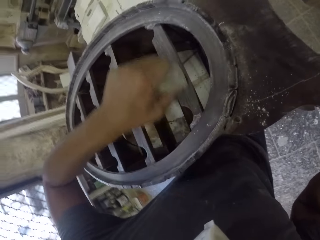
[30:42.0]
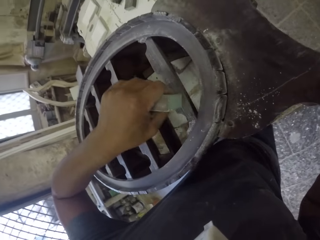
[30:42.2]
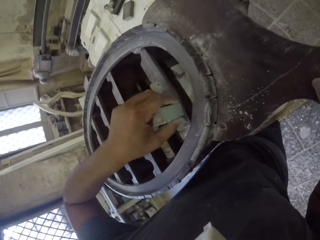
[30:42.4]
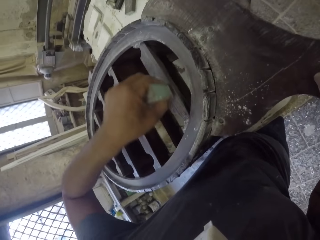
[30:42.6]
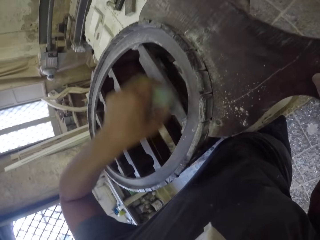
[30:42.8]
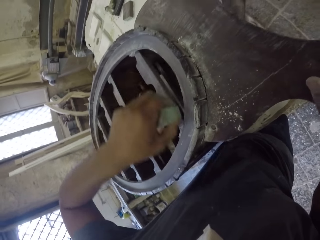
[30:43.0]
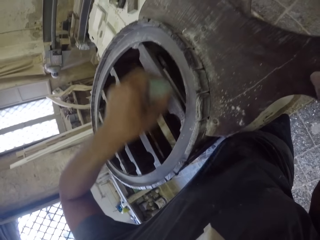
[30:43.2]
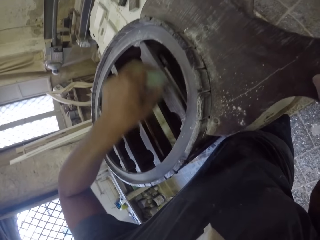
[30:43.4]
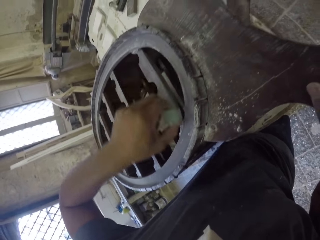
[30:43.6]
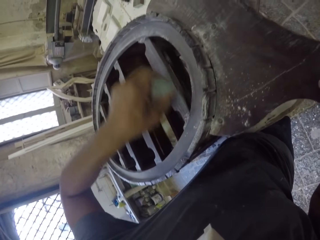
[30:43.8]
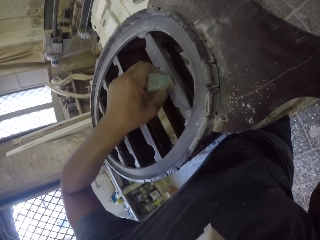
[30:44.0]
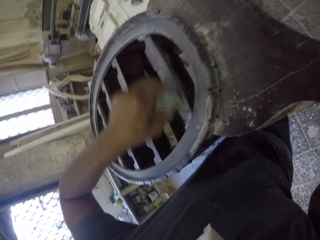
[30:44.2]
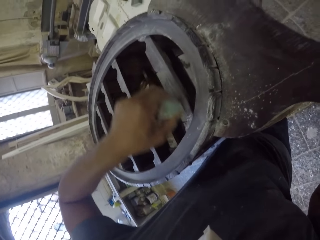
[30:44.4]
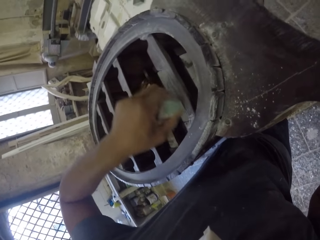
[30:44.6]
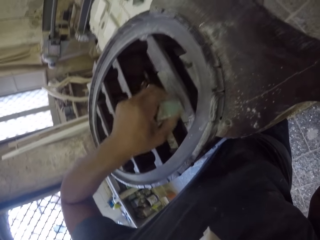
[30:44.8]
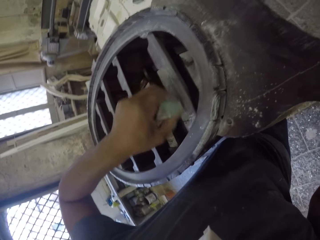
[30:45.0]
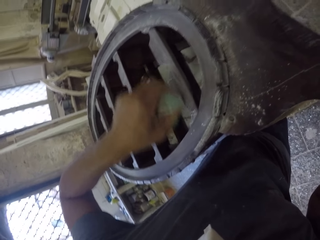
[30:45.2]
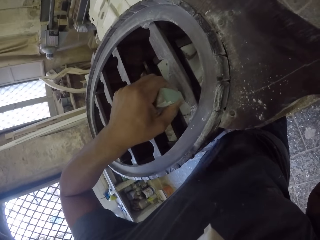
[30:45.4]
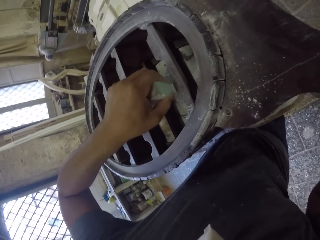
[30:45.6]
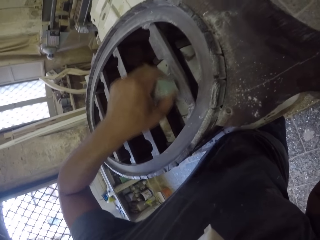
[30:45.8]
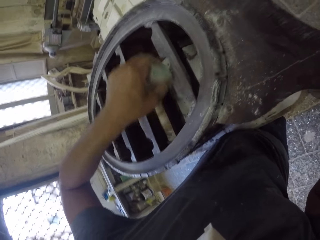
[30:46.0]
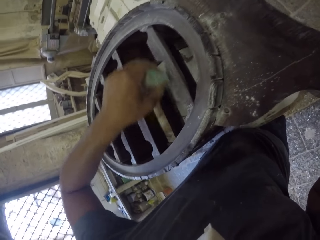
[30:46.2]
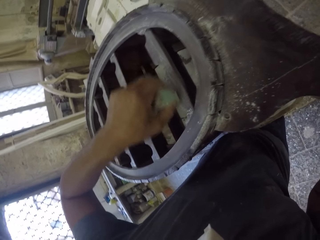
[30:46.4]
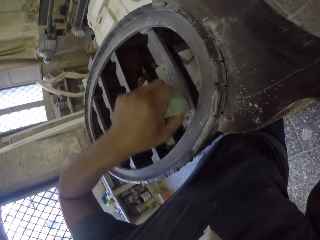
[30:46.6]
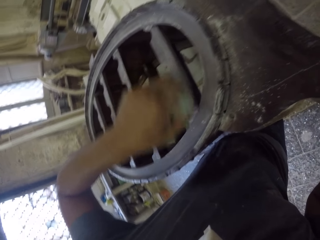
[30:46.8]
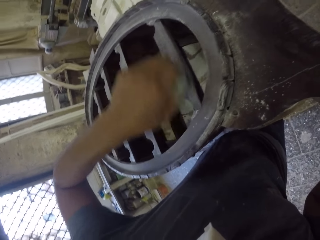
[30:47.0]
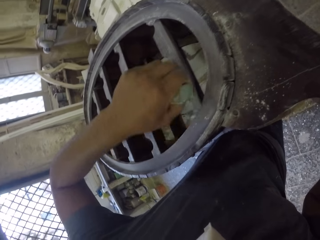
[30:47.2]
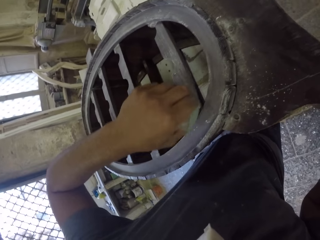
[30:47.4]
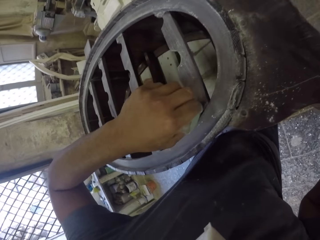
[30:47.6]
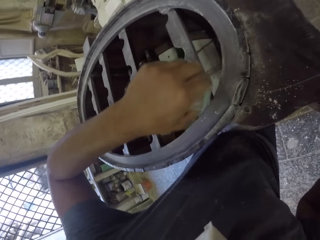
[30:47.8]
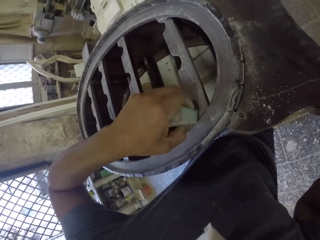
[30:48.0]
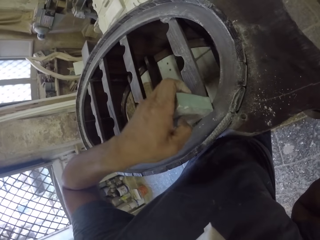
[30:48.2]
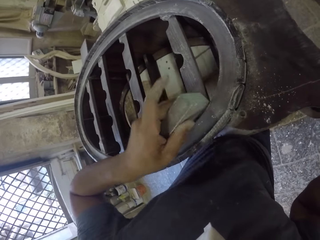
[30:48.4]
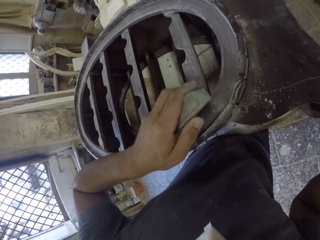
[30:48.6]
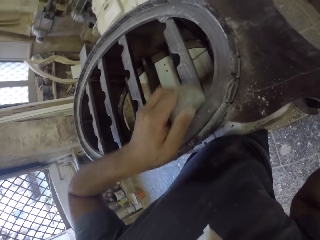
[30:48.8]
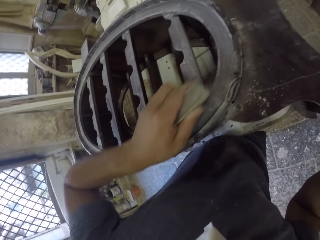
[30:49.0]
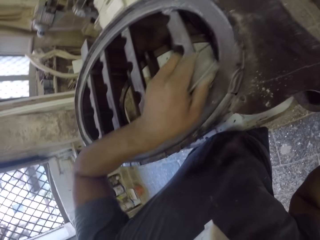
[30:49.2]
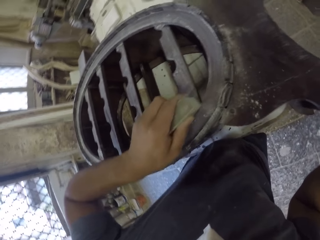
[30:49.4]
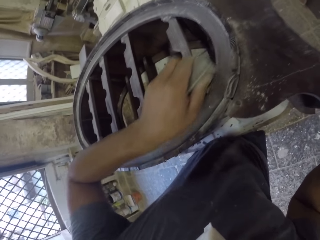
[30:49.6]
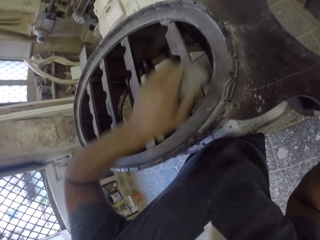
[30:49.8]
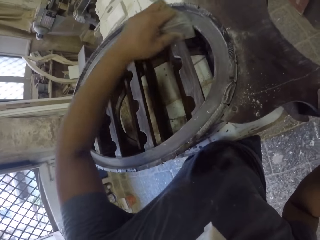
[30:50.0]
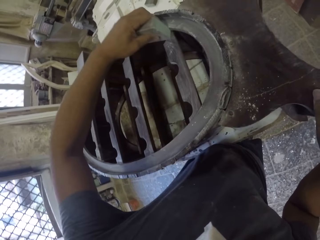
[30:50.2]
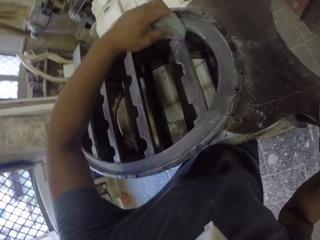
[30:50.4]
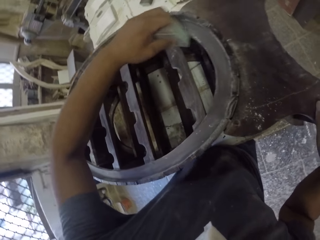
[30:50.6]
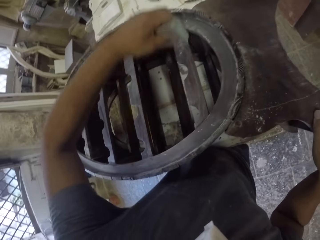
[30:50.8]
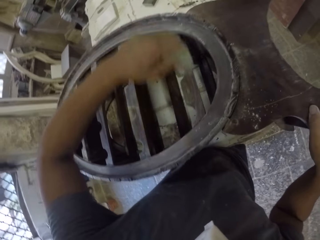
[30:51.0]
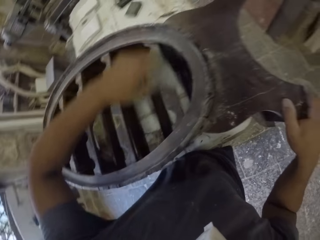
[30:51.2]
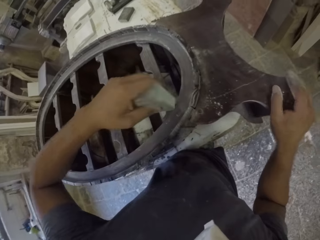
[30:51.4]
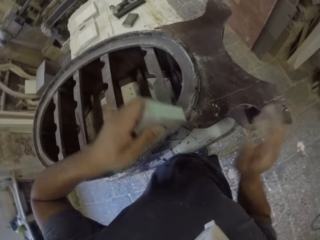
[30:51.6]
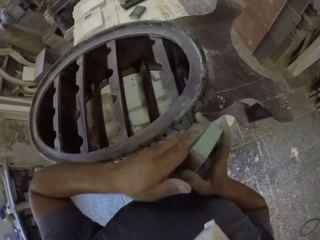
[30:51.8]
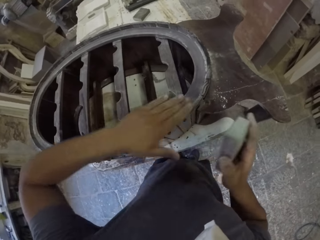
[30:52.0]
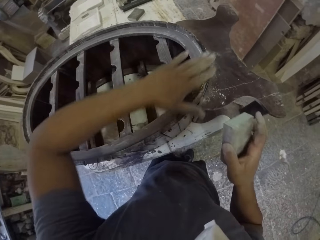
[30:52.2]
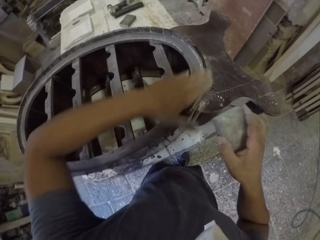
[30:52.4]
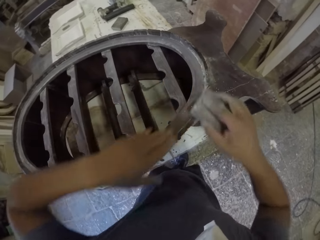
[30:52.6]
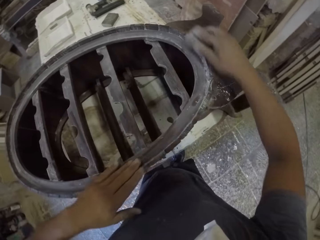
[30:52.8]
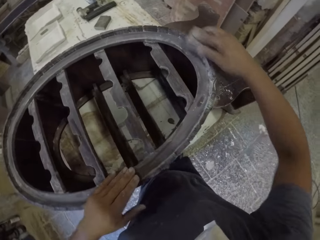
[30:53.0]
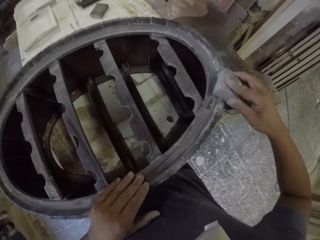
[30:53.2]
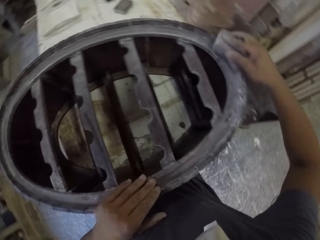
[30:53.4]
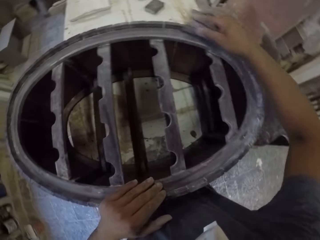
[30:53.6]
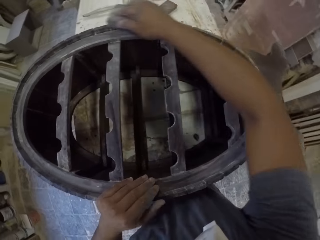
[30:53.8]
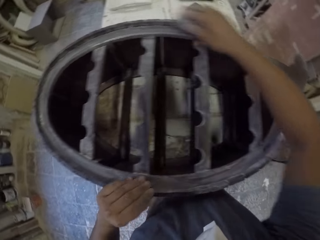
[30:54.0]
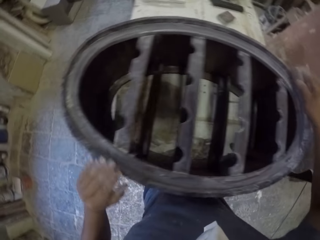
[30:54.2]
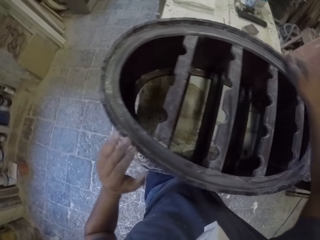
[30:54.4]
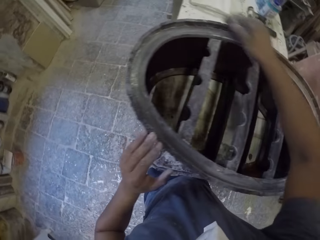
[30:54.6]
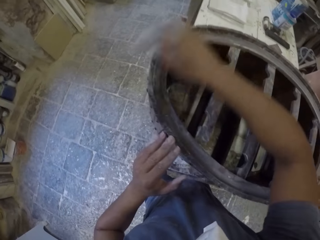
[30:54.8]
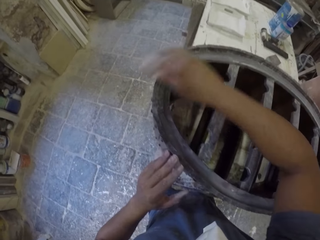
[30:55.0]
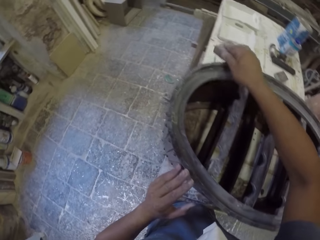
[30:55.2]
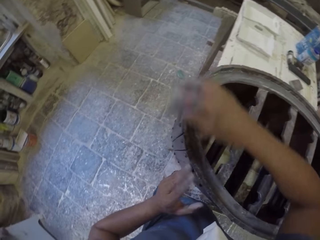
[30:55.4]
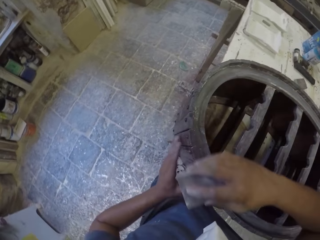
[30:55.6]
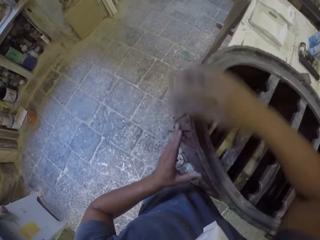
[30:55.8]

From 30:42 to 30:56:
The camera wearer switches hand. He holds the smoothing stone with his right hand. He wipes the wooden rack with his left hand. He puts his left hand on the wooden rack. He smooths the wooden rack with the smoothing stone.

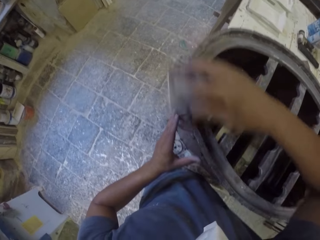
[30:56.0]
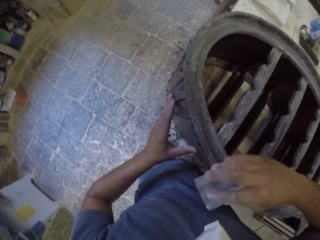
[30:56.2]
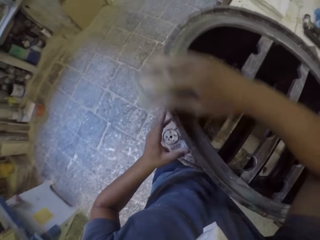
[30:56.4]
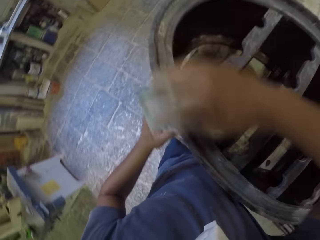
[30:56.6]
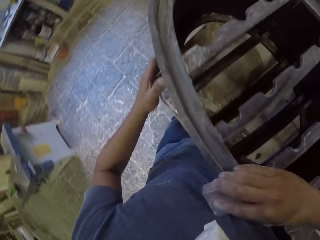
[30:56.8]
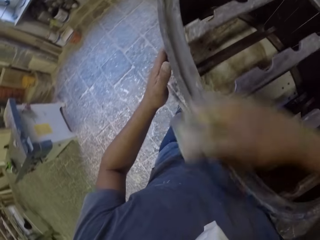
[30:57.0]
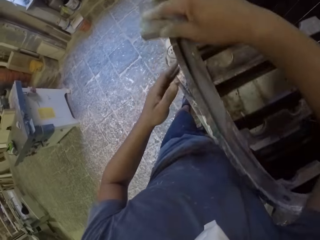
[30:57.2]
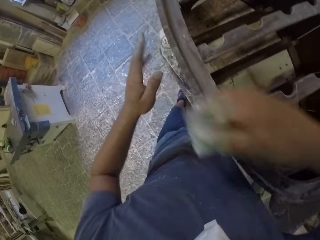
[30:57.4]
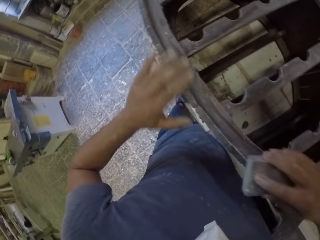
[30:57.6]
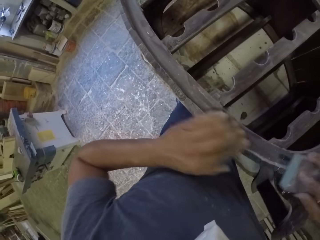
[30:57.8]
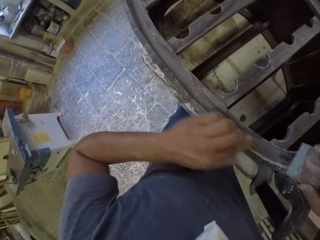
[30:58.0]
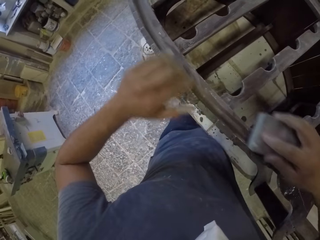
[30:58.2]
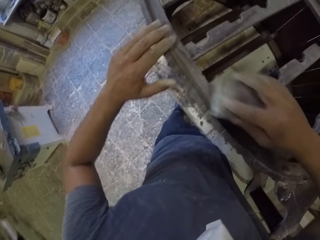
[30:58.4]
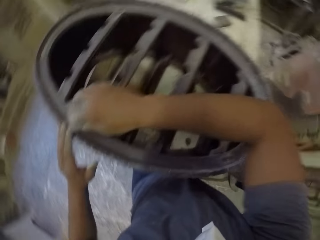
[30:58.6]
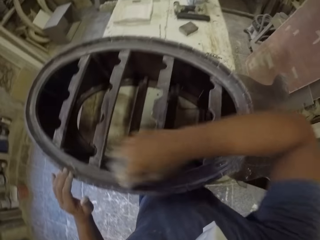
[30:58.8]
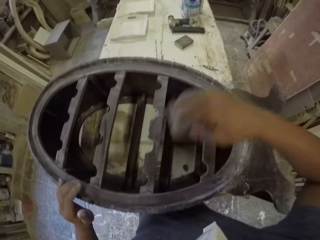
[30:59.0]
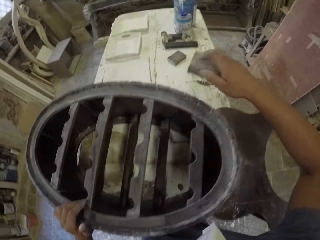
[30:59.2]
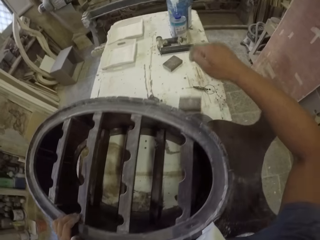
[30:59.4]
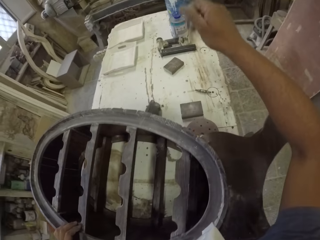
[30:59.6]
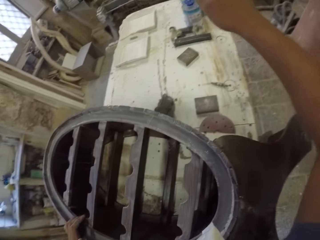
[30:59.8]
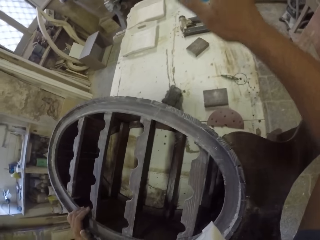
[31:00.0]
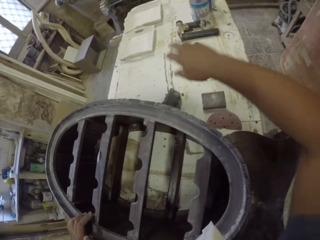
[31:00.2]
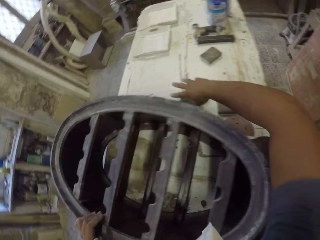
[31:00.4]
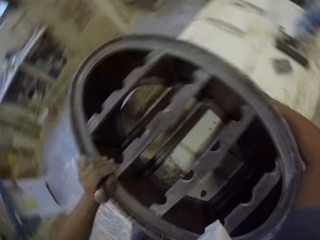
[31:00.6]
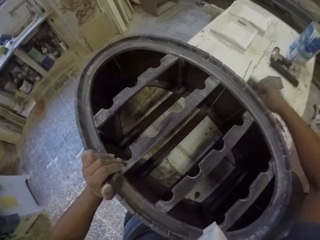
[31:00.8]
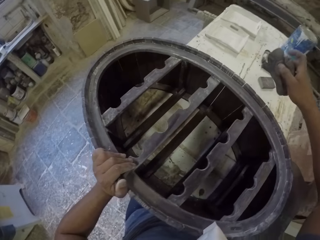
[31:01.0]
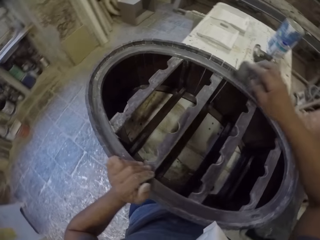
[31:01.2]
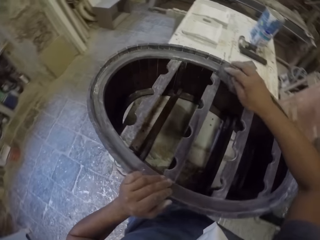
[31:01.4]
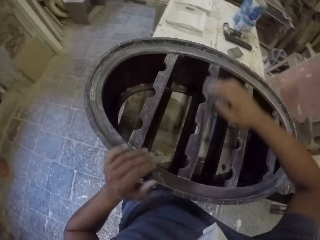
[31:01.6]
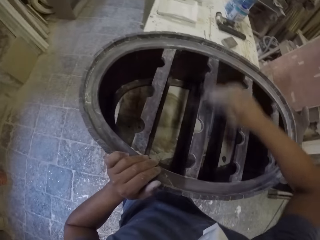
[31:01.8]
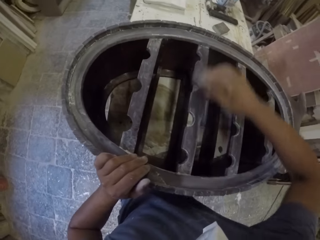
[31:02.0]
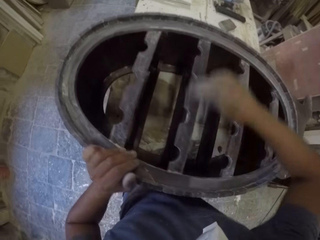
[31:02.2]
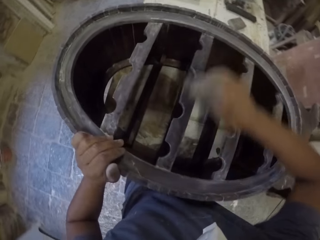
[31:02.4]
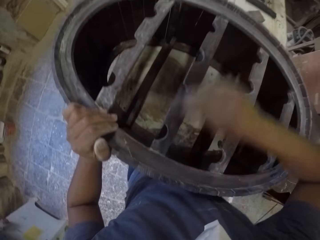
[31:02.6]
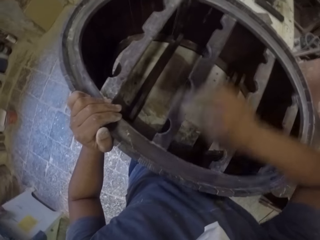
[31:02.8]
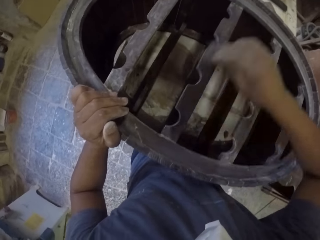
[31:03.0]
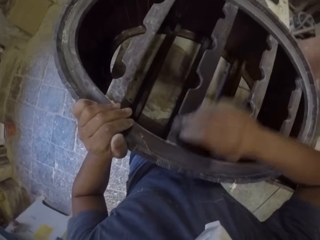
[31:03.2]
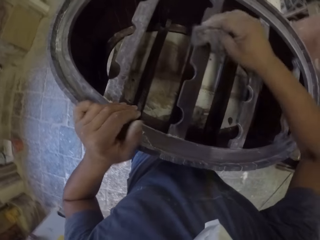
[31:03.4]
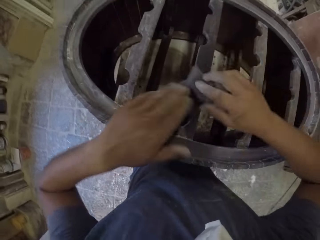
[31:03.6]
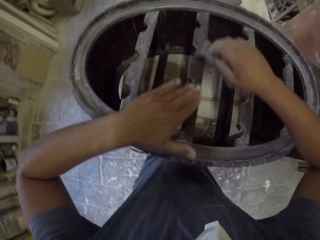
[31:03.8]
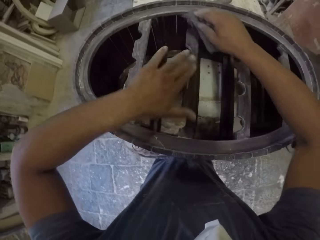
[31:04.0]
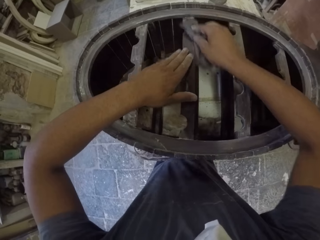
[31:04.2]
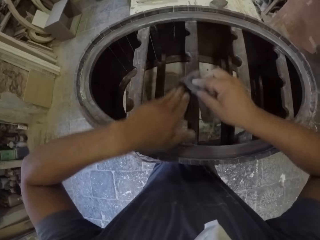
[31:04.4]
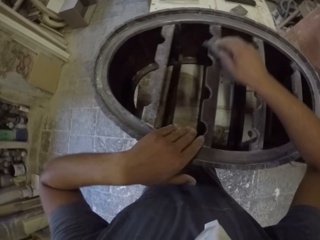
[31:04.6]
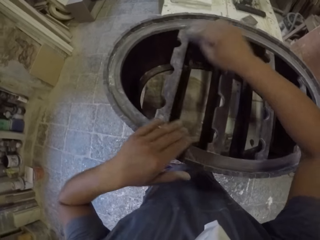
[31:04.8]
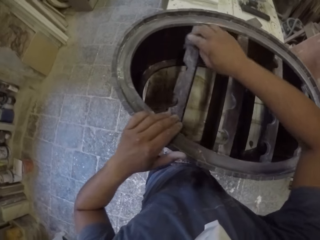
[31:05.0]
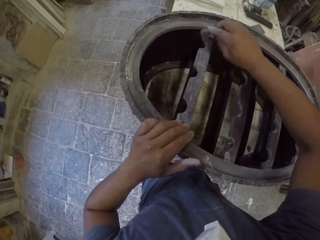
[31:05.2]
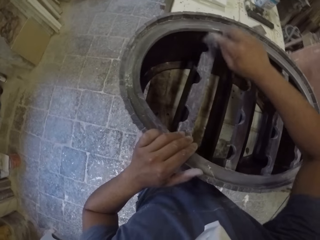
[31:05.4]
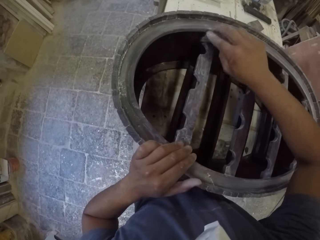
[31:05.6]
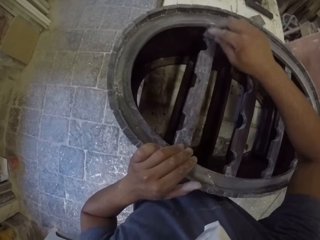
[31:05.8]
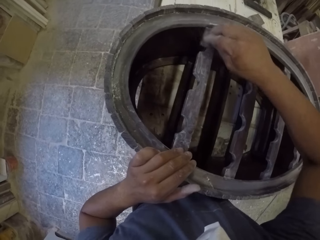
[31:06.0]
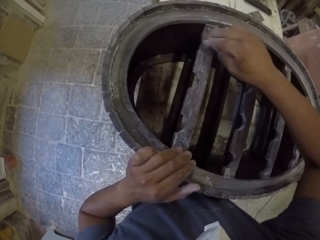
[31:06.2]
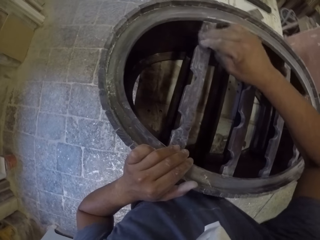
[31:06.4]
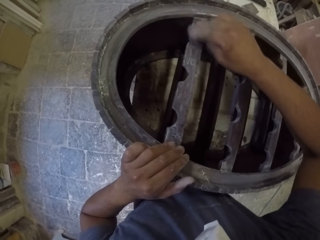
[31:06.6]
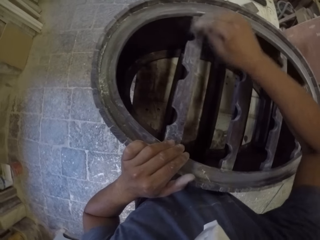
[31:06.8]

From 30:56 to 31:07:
The camera wearer wipes the wooden rack with his left hand. He puts his left hand on the wooden rack. He puts the smoothing stone on the table. He picks up a piece of cloth from the table. He wipes the wooden rack with the piece of cloth. He wipes the wooden rack with his left hand. He wipes the wooden rack with the piece of cloth. He puts his left hand on the wooden rack.
